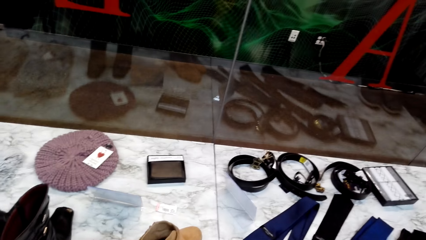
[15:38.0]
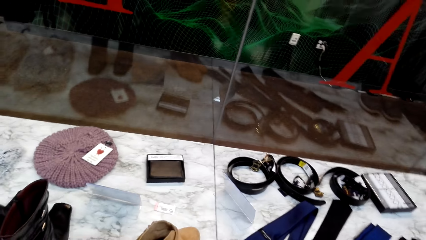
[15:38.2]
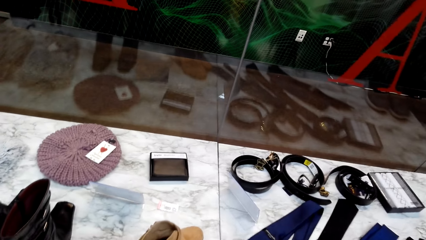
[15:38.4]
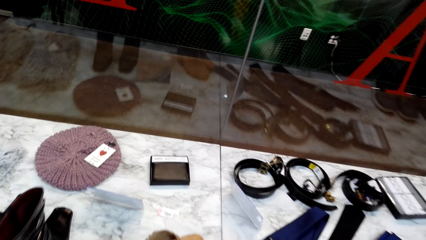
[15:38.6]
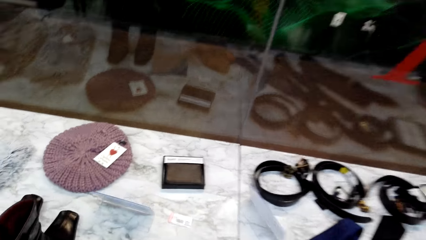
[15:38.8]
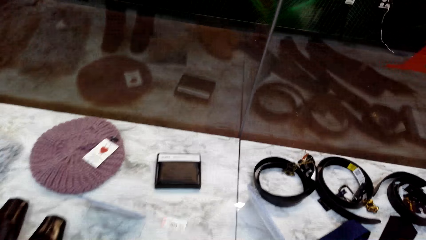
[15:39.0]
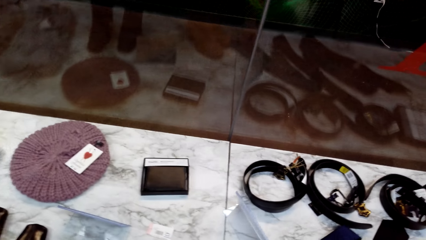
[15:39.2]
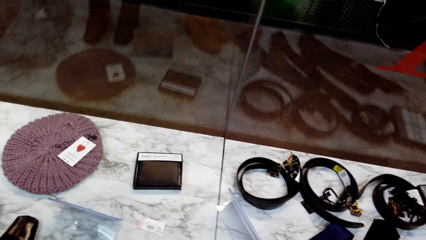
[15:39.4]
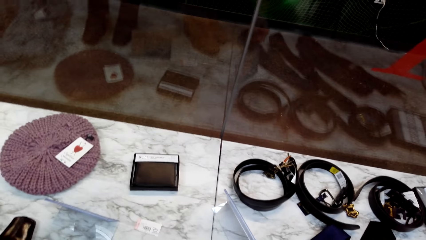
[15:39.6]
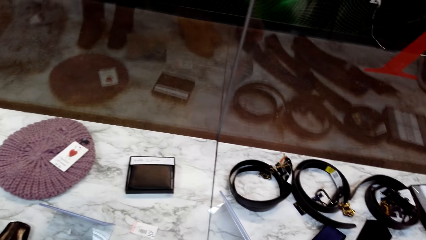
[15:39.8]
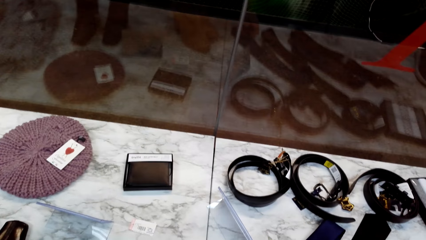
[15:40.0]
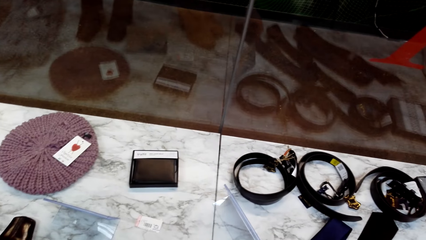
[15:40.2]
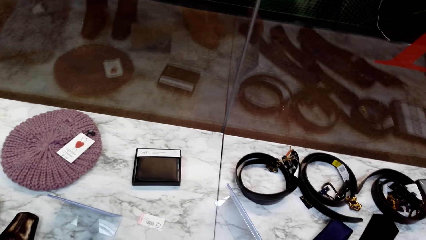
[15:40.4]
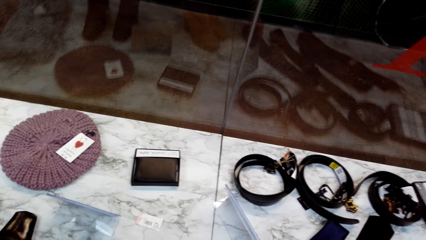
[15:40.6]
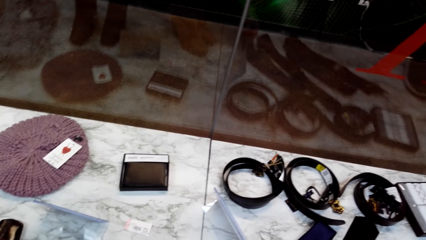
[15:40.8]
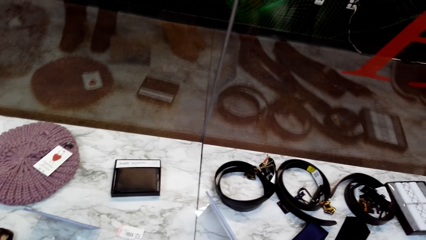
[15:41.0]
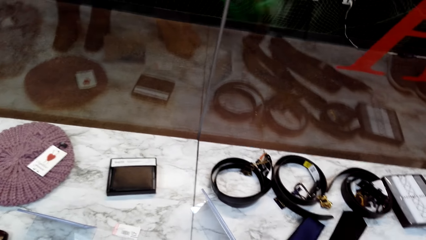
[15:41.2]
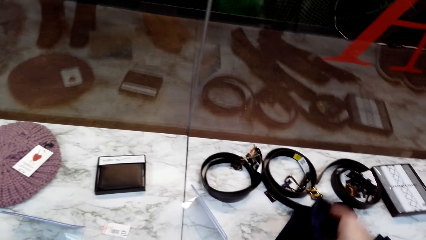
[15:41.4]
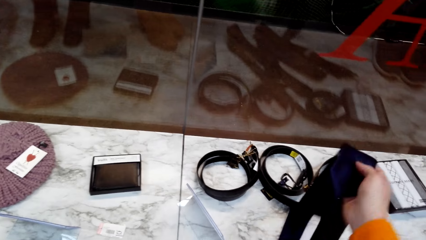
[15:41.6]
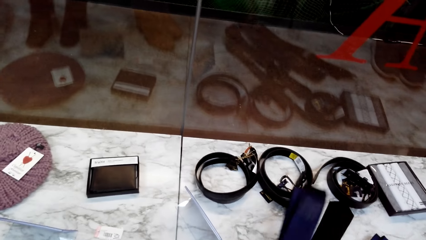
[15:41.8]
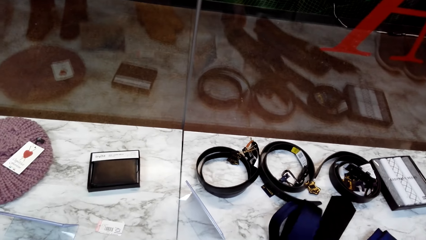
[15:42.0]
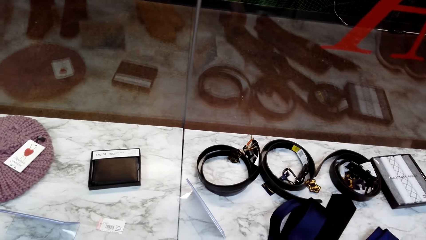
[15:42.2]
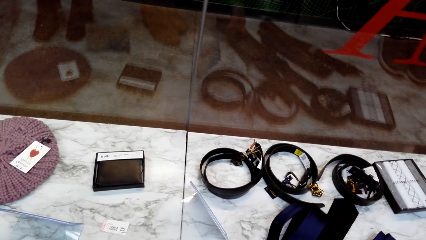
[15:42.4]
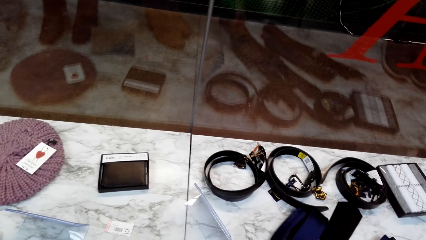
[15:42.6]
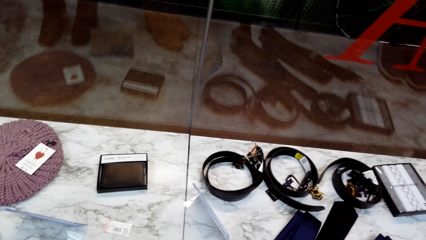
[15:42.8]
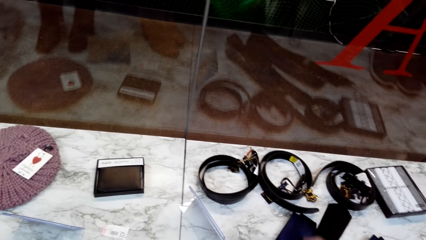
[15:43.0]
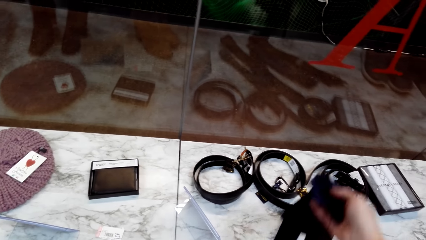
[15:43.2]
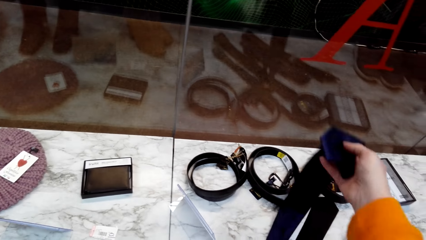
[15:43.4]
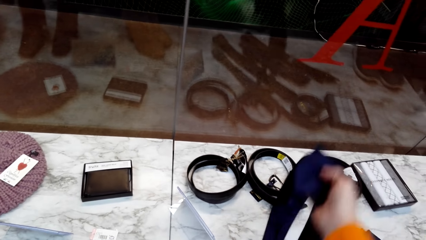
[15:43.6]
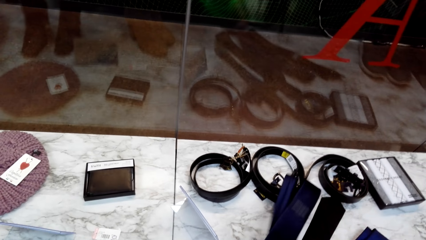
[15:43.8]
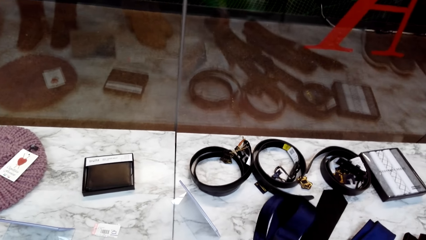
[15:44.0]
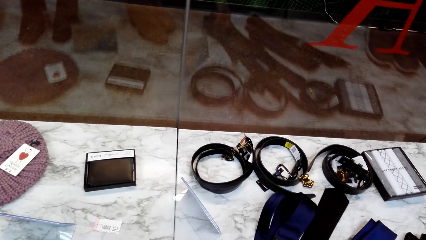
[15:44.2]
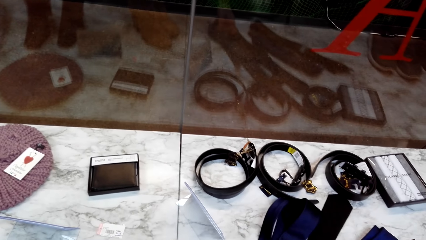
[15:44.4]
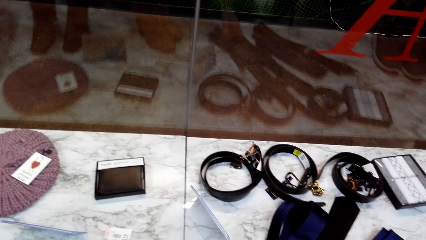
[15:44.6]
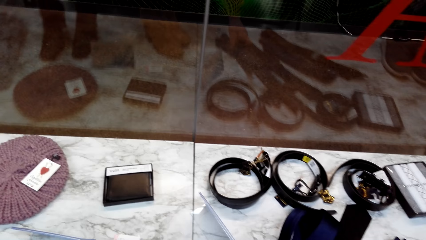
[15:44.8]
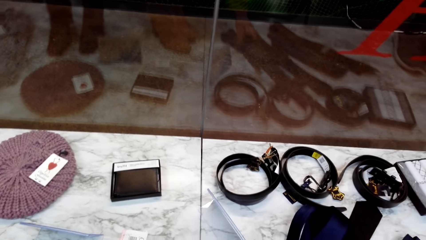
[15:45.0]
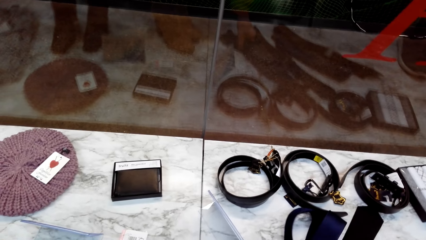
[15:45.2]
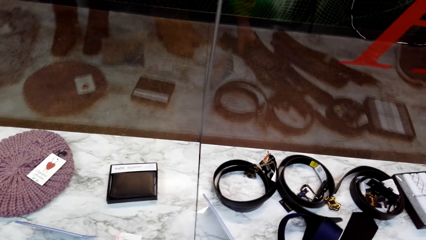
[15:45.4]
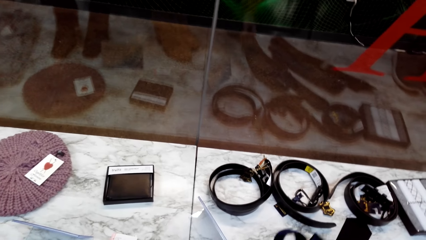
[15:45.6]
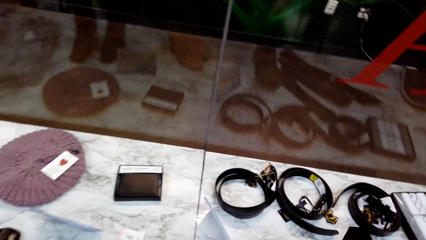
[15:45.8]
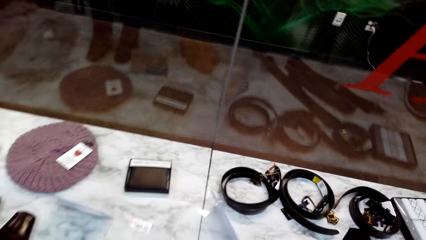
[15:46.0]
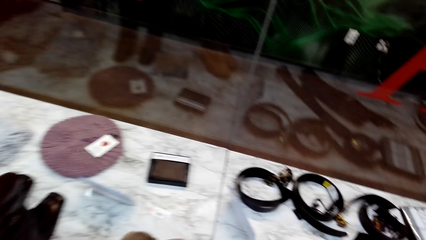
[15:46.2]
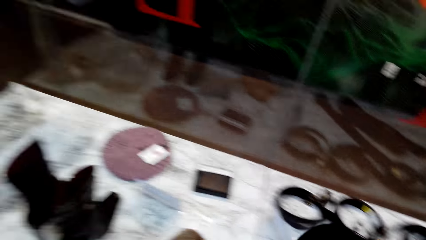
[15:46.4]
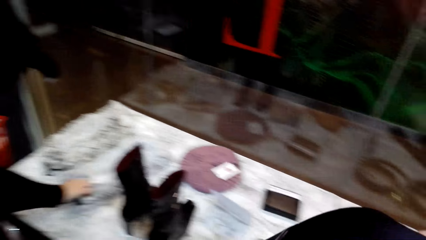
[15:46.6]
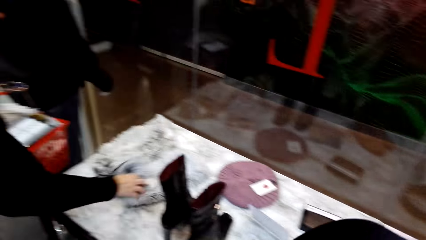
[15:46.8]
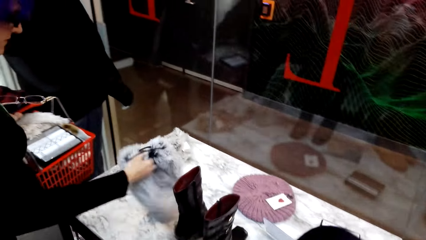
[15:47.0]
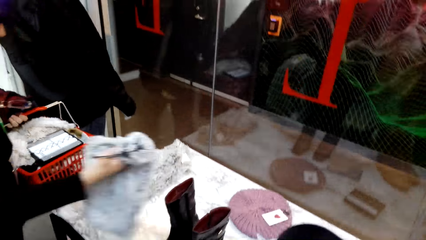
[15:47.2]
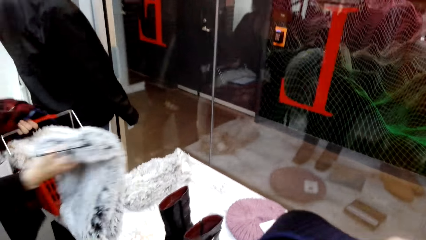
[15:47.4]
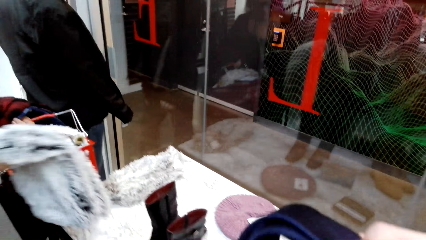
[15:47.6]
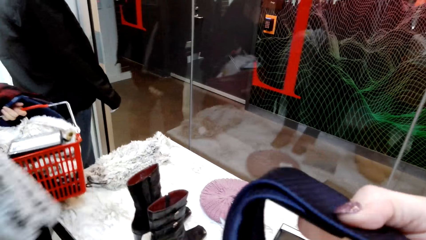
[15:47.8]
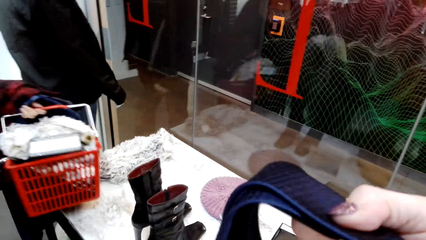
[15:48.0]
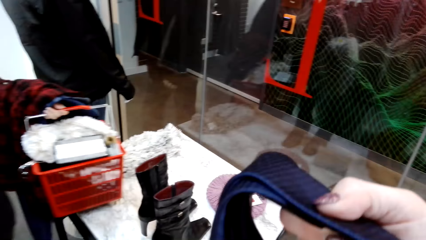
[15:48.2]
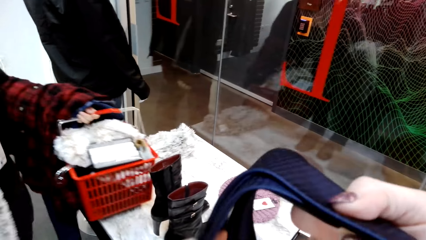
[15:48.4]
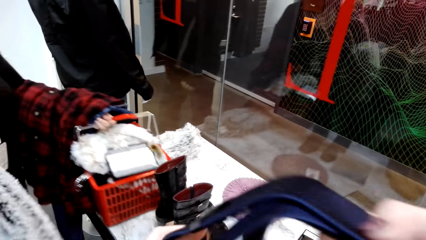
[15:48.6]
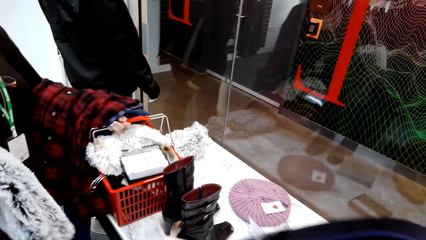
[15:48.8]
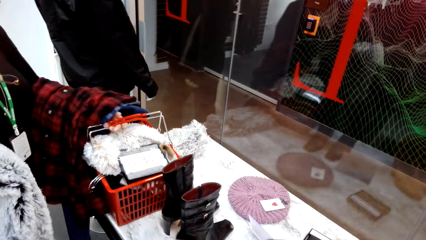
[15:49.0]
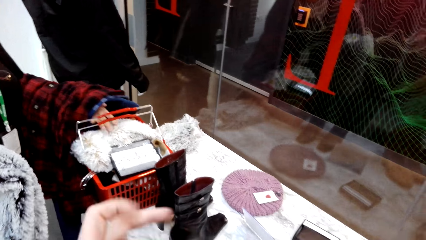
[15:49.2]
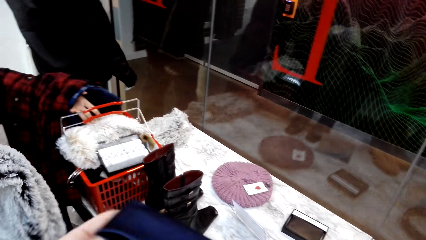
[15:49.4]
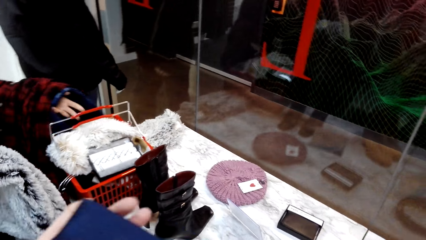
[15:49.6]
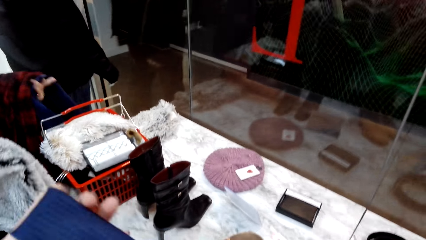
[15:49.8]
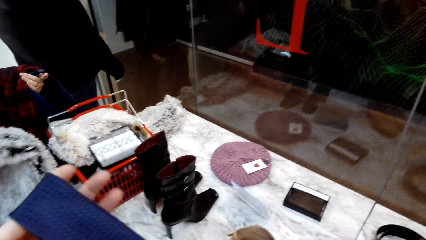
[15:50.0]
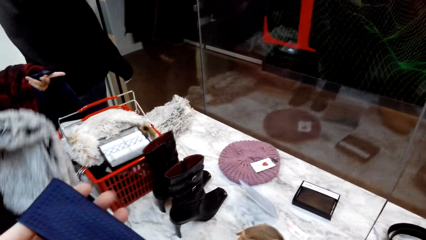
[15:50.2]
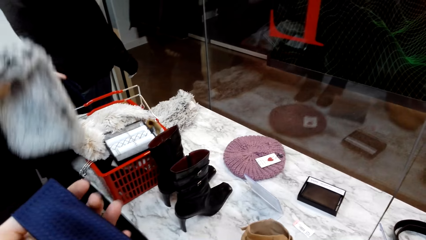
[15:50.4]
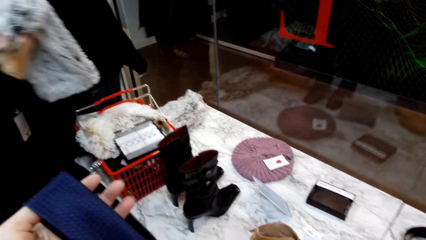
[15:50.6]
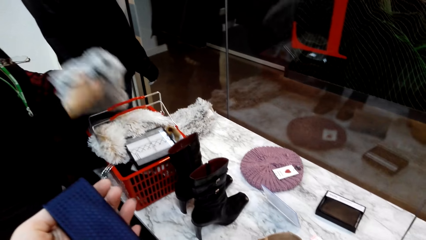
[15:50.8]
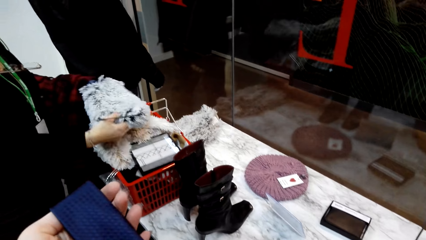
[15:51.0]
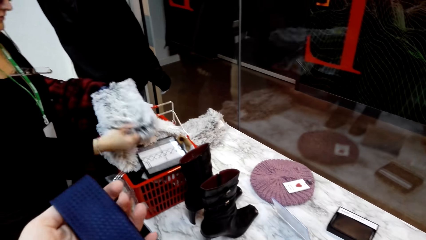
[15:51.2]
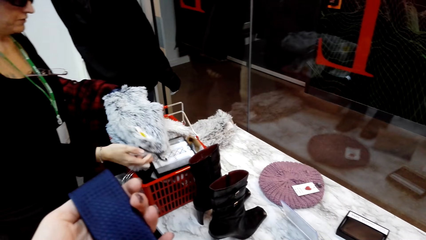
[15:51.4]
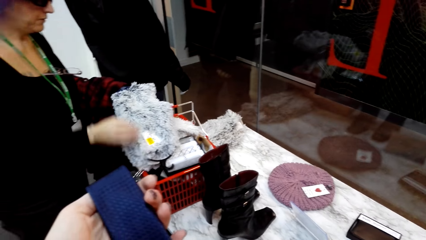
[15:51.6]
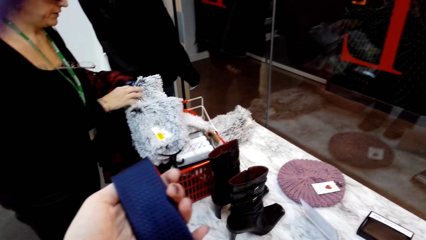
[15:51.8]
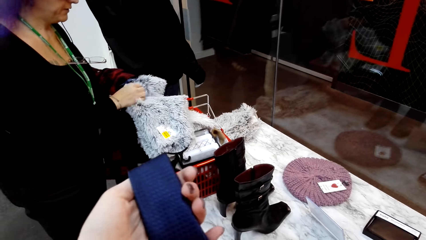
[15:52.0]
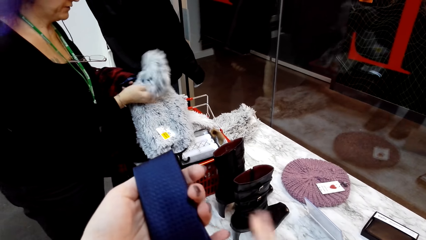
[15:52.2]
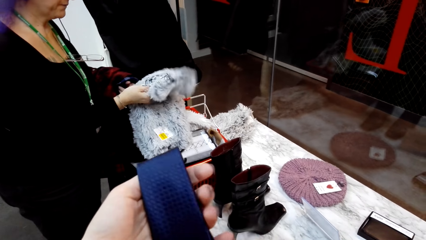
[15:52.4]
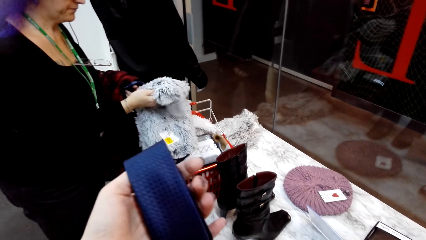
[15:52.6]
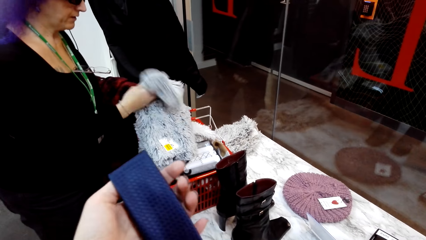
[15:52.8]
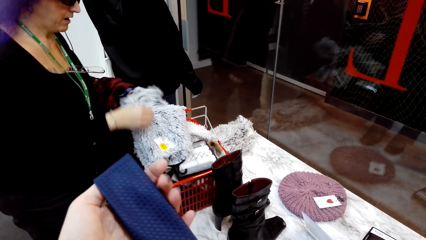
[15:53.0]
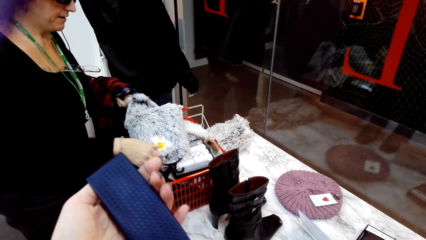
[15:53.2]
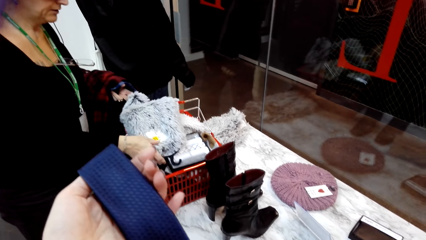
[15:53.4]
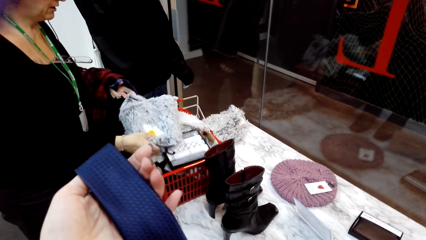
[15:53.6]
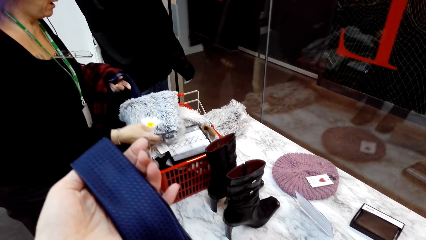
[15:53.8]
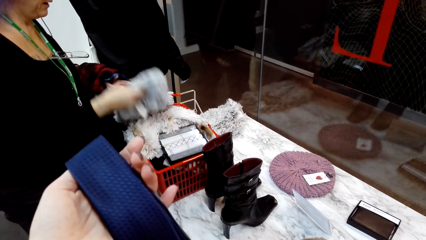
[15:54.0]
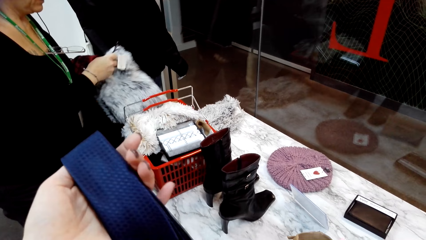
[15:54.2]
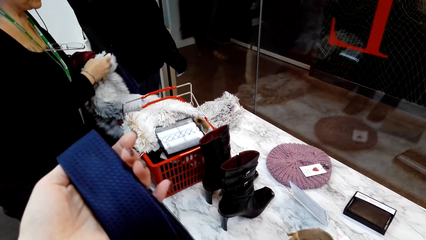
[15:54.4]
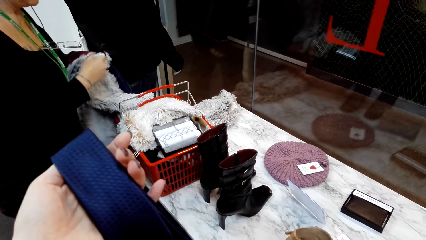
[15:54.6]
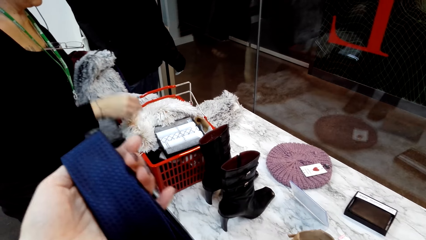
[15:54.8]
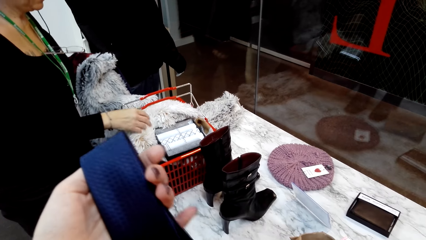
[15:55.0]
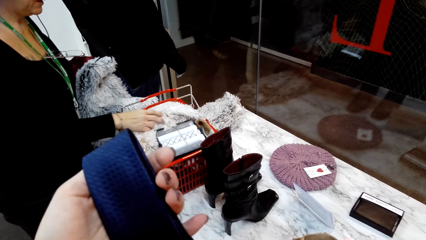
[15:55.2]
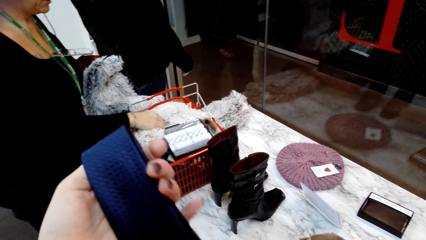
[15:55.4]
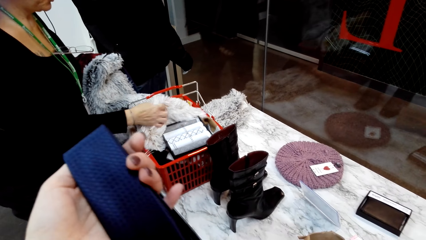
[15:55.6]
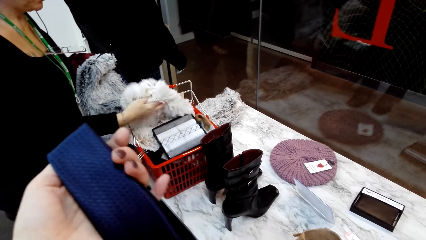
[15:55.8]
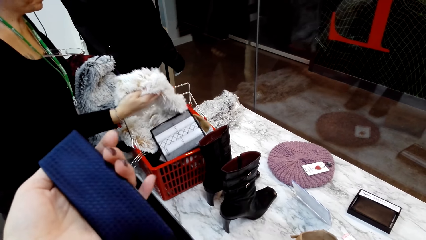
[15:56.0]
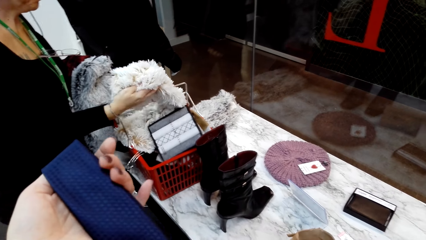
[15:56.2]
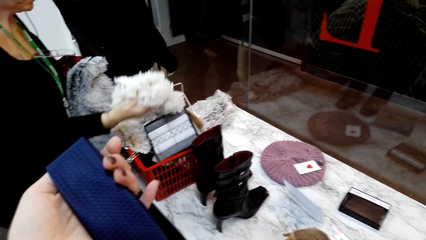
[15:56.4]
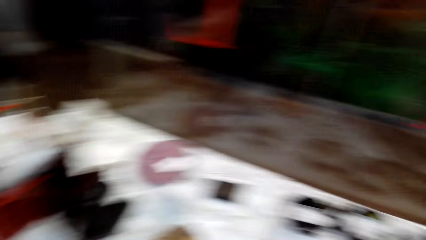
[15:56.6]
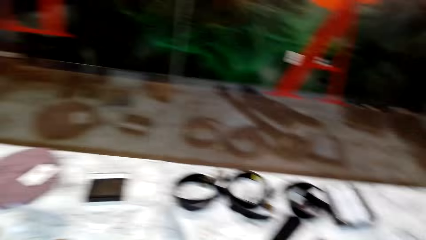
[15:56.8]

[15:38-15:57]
The camera wearer lifts a neck tie. They pull the ties on the table. They lift the neck tie again. They look around. A lady picks up a neck scarf. The camera wearer lifts the neck tie. The lady puts a shopping basket on the display counter. The camera wearer looks at the neck tie. The lady looks at the neck scarf, puts the neck scarf on the basket, lifts the neck scarf and lowers the neck scarf. The lady lifts the neck scarf. The lady stares at the scarf.
